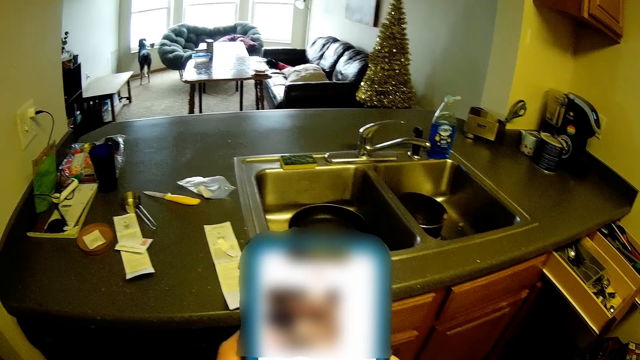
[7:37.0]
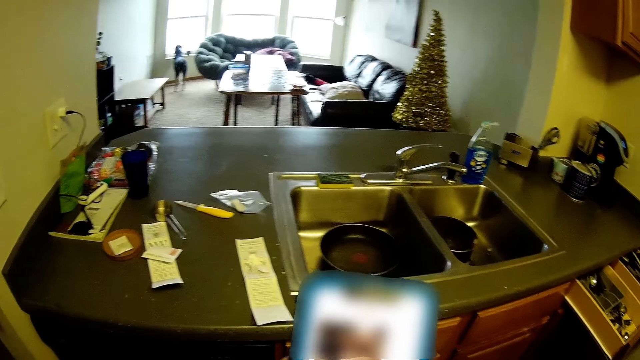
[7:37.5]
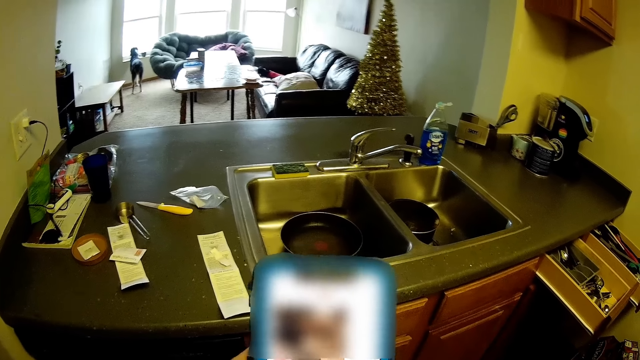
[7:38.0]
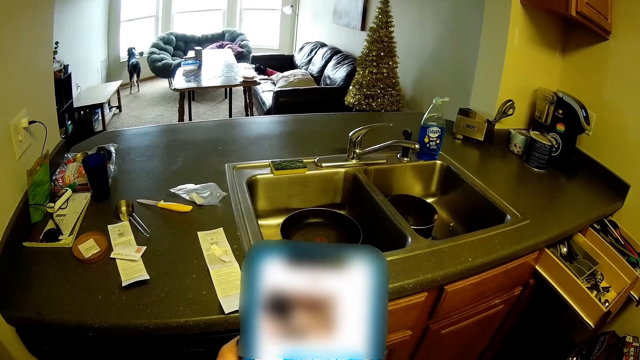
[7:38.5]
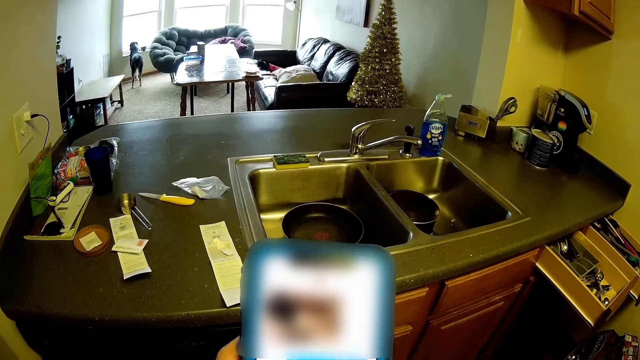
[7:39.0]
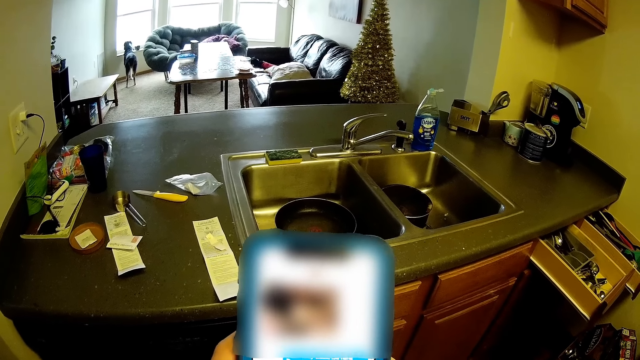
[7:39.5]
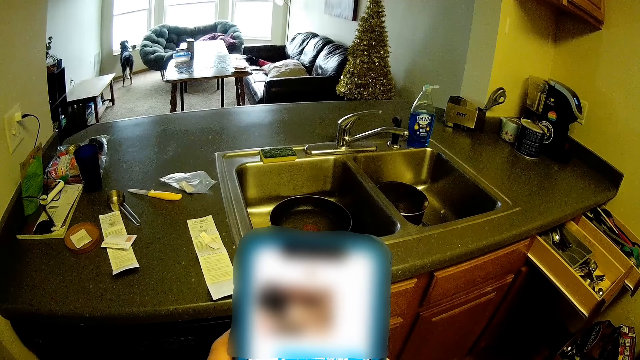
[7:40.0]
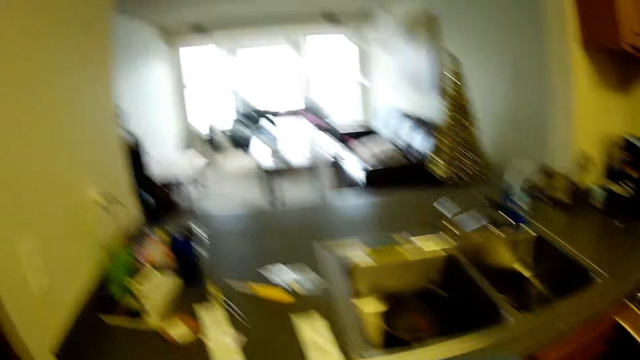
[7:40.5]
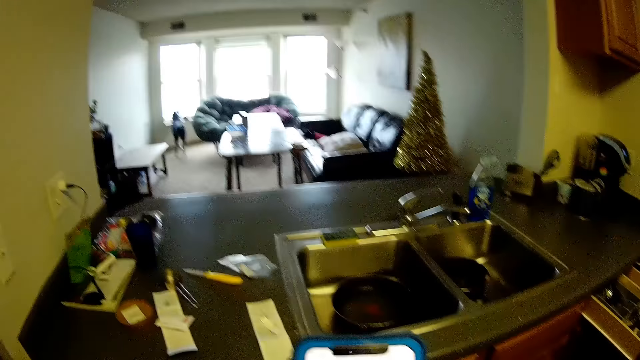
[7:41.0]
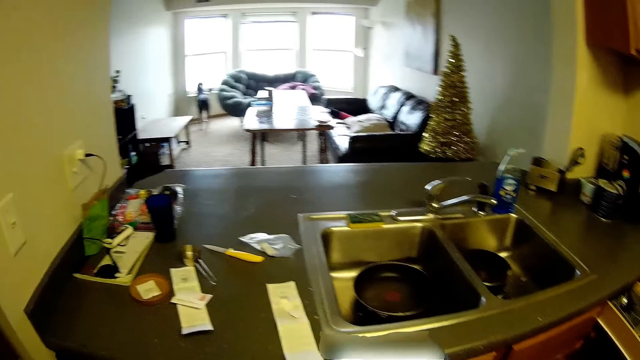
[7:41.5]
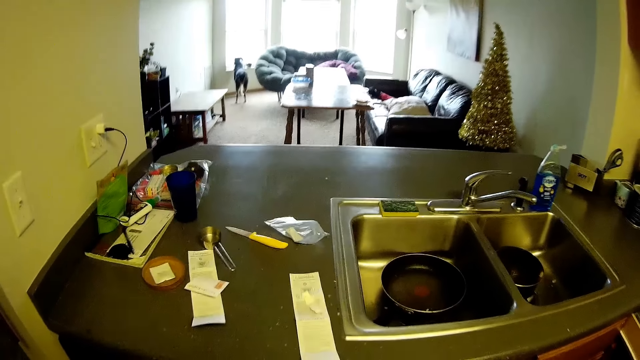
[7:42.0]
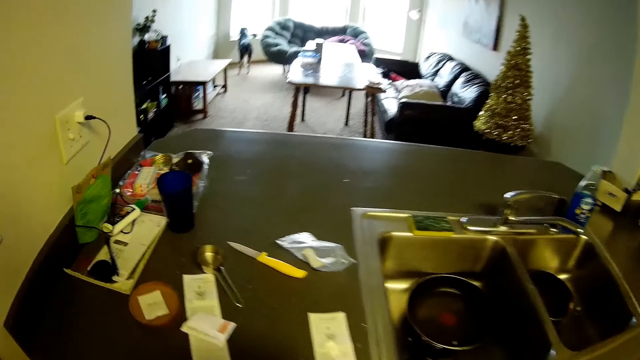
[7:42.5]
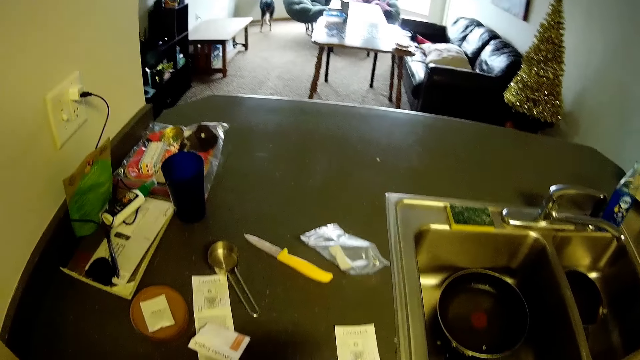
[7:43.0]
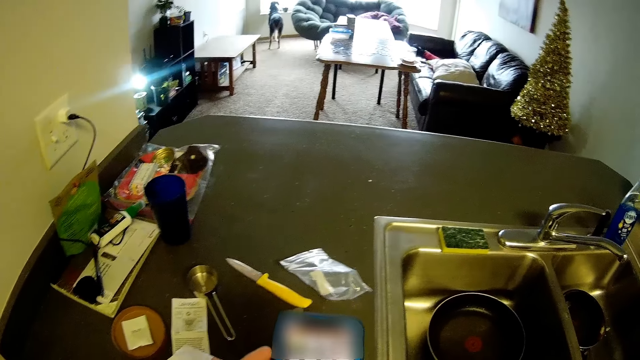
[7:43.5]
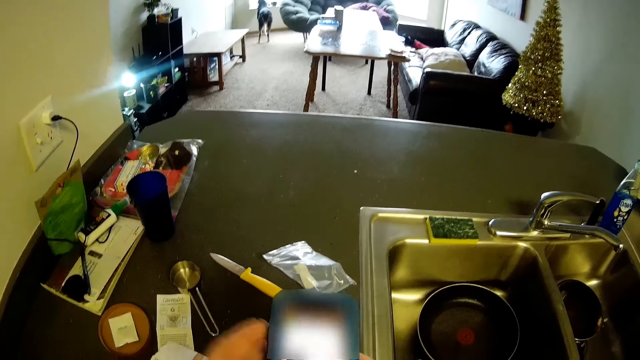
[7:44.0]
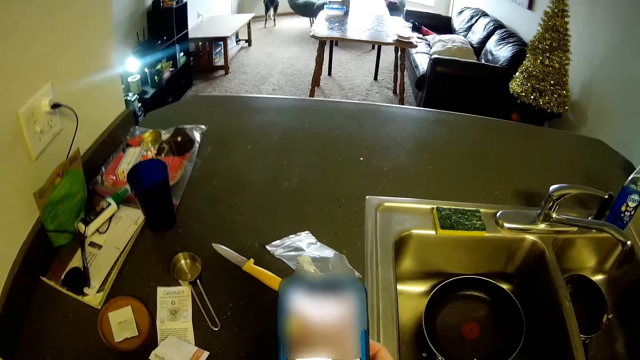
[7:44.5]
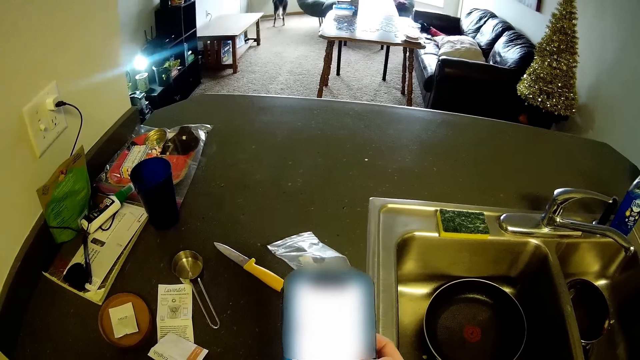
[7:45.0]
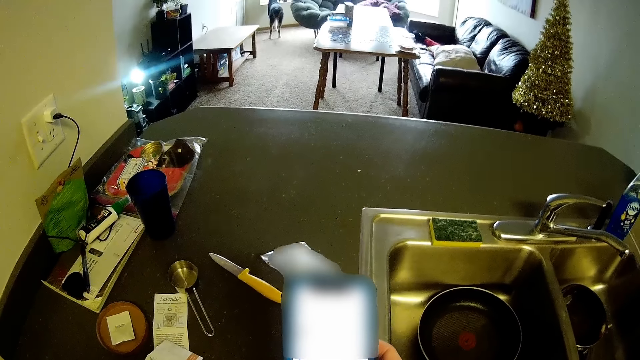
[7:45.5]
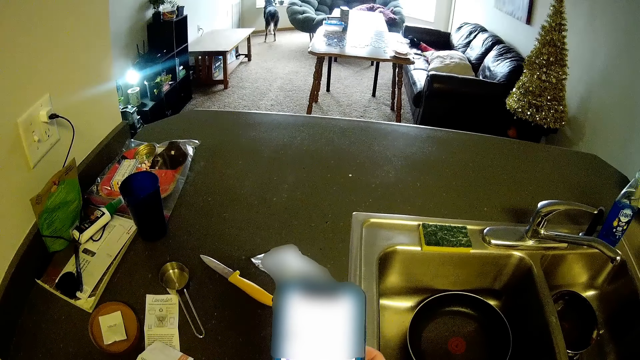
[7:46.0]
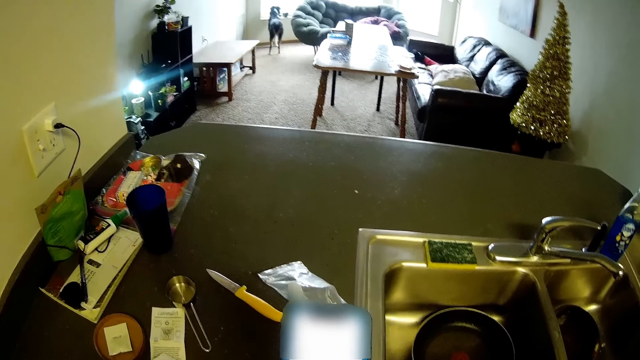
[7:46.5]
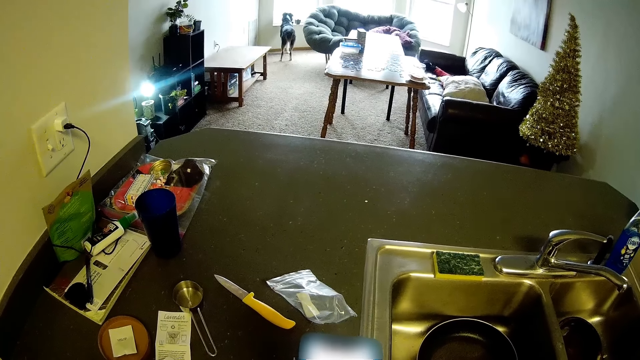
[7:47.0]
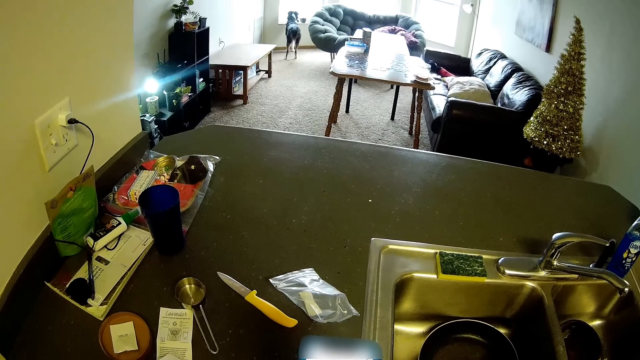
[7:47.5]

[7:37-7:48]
The camera wearer looks at the counter. She scrolls through the phone. She lifts her left hand in the kitchen.
